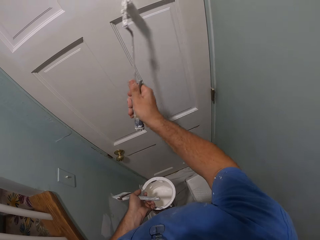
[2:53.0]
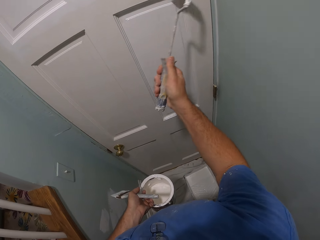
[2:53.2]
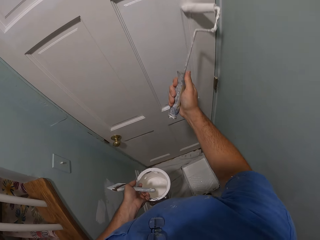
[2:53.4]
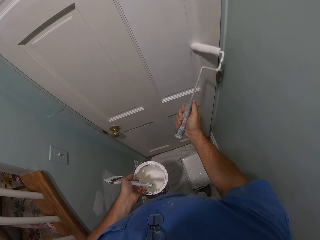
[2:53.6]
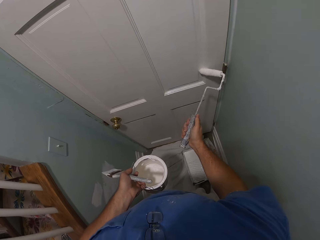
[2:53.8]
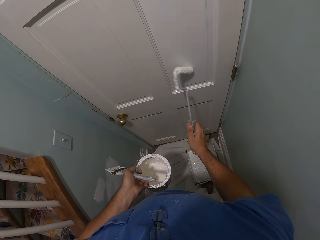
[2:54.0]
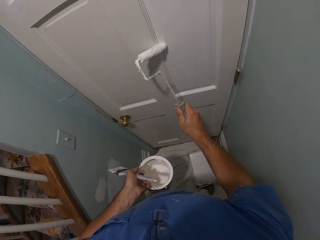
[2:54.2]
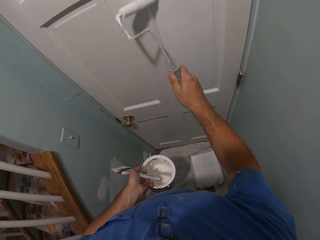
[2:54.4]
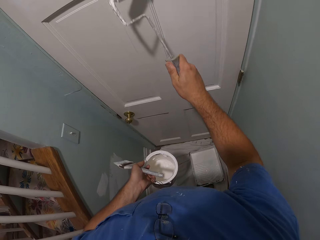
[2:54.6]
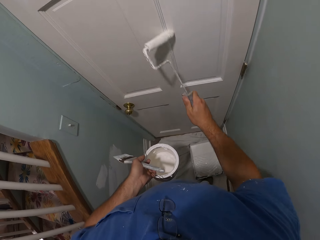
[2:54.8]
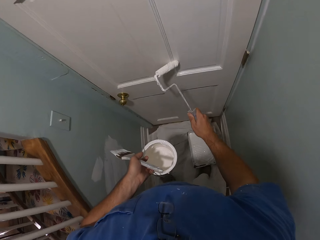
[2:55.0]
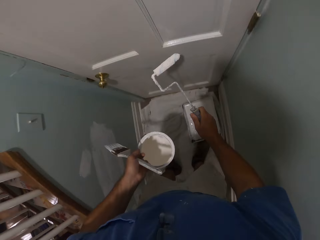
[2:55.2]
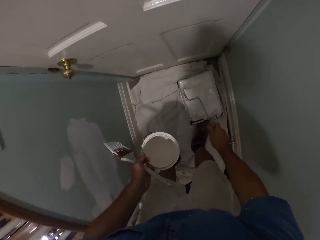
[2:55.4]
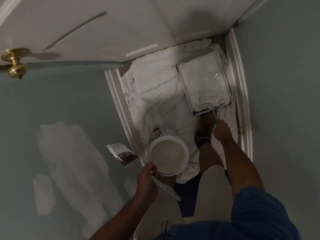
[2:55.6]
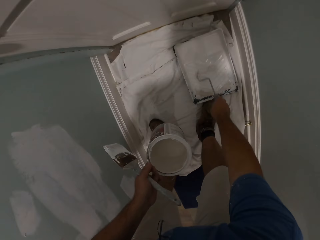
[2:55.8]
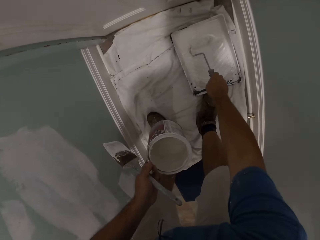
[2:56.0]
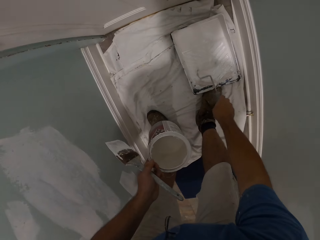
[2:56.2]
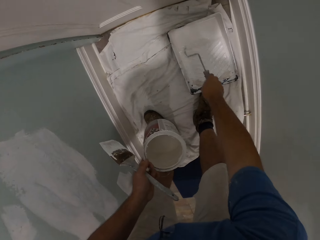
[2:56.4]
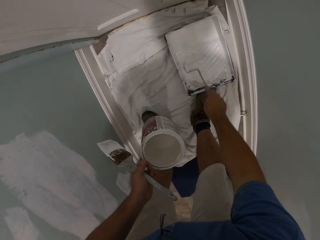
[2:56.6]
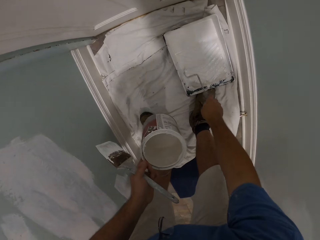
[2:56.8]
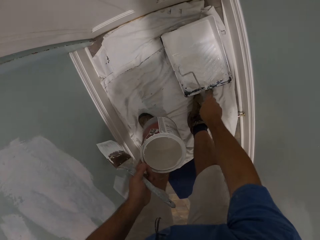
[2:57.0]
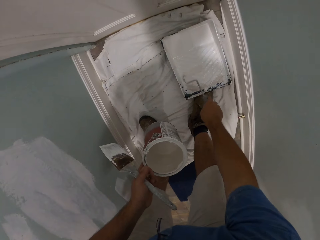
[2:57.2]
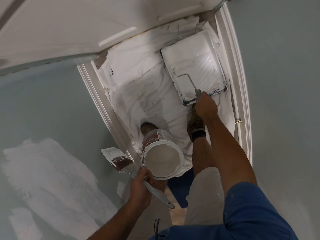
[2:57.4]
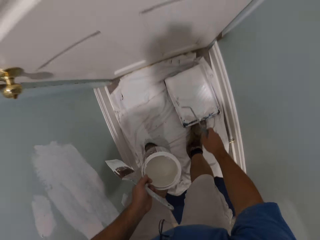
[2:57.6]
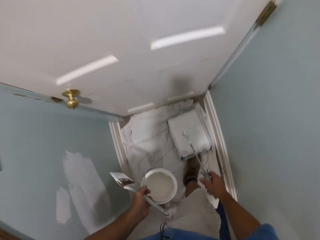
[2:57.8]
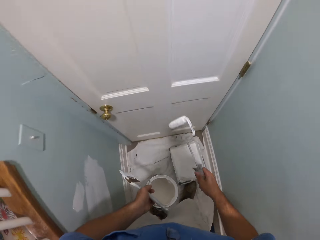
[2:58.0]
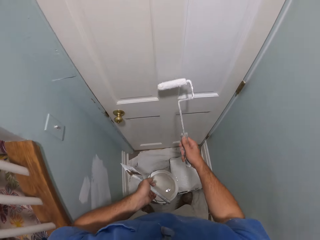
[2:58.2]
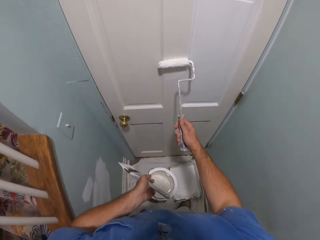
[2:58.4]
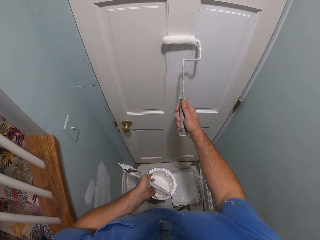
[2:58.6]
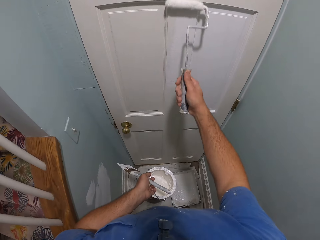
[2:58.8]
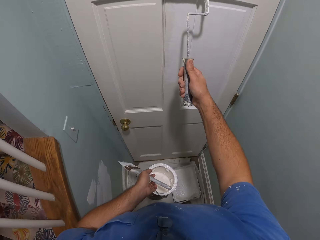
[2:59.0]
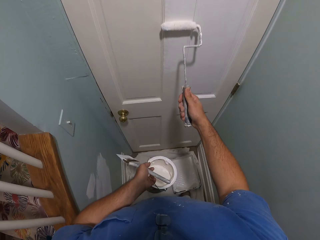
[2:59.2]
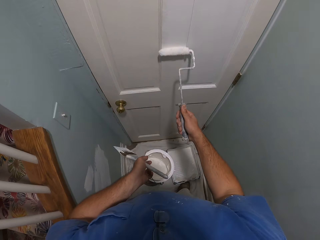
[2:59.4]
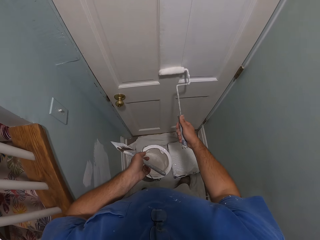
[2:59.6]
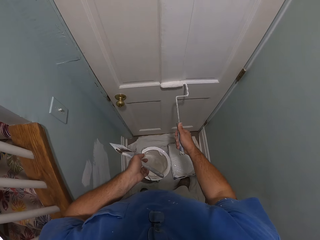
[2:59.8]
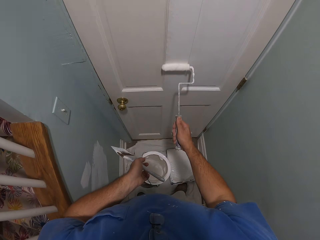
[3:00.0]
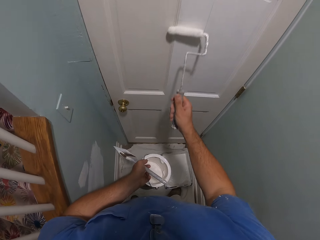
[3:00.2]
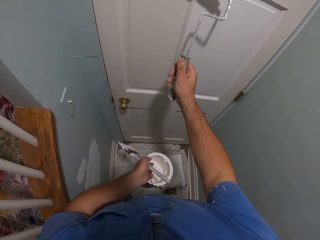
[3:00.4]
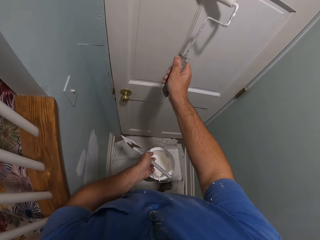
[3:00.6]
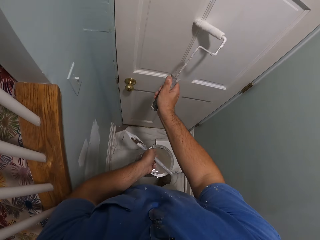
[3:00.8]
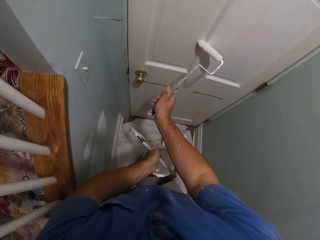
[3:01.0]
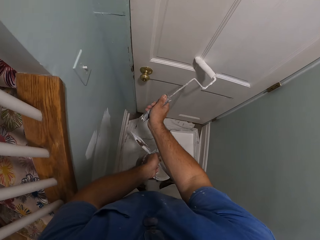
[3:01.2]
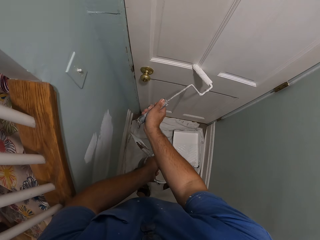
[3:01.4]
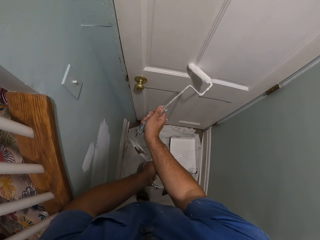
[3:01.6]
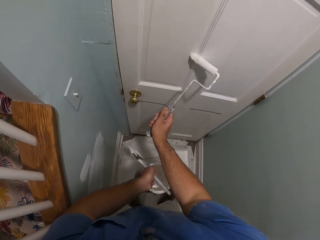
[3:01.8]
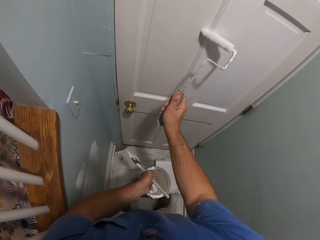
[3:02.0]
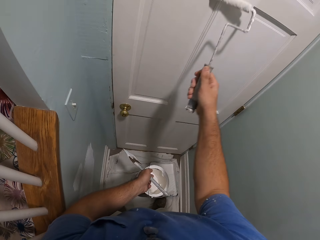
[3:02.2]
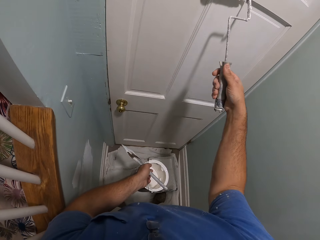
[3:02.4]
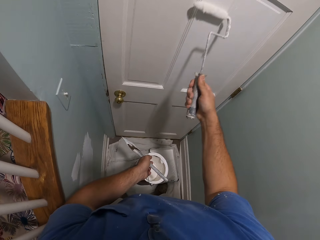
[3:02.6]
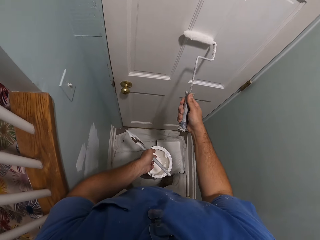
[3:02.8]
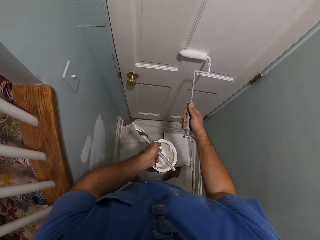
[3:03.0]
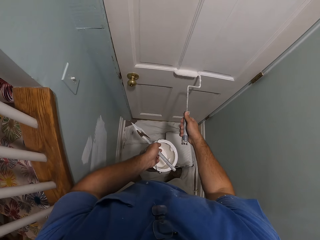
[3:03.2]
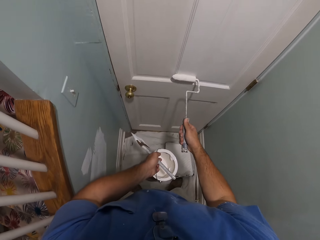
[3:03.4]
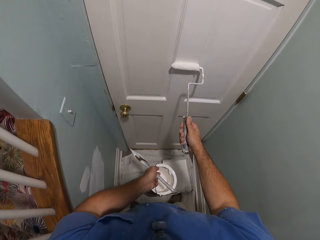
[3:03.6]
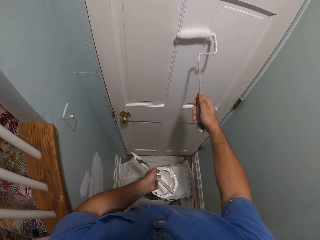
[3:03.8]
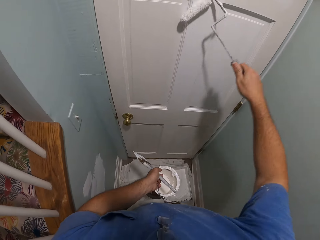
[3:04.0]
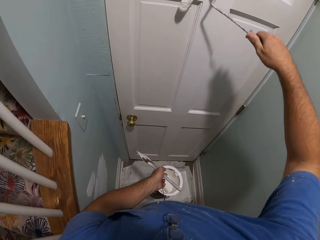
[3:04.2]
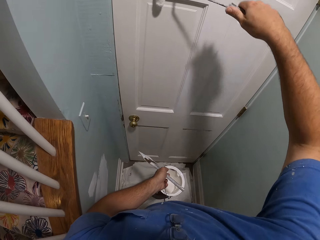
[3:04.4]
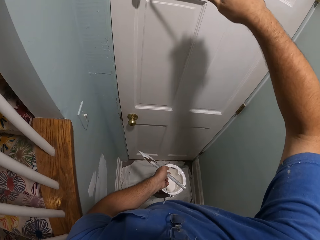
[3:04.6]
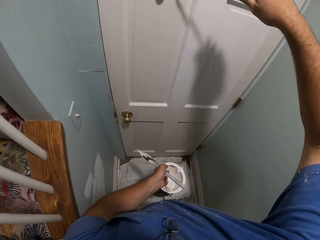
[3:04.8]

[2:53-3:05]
The camera wearer rolls the paint roller against the paint inside the paint roller tray. He raises the paint roller. He paints the door with the roller.

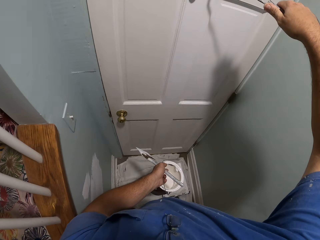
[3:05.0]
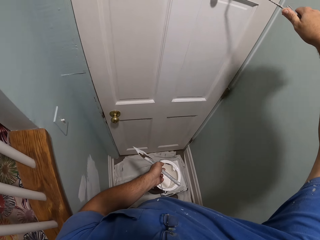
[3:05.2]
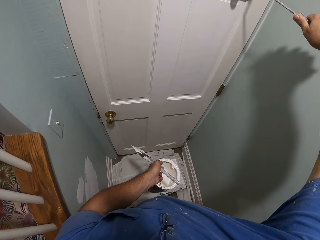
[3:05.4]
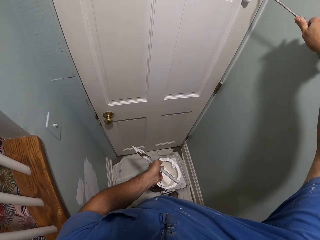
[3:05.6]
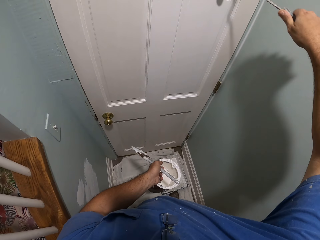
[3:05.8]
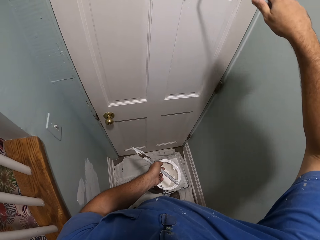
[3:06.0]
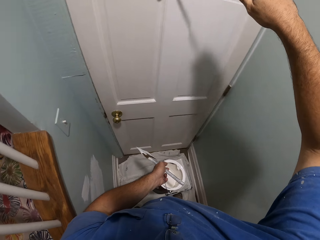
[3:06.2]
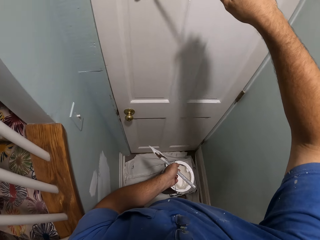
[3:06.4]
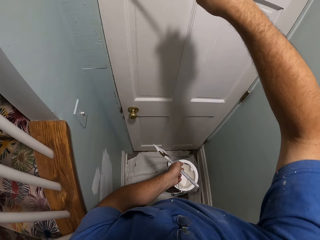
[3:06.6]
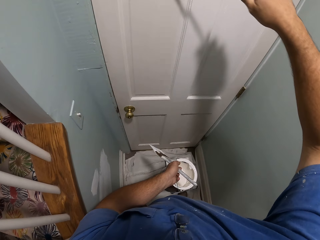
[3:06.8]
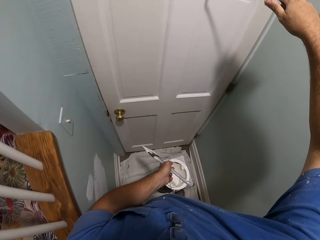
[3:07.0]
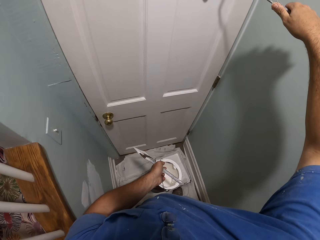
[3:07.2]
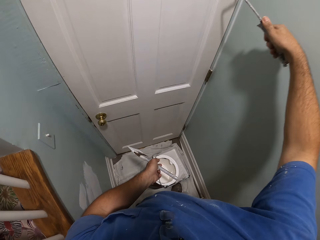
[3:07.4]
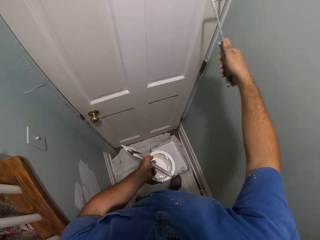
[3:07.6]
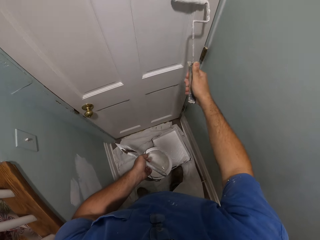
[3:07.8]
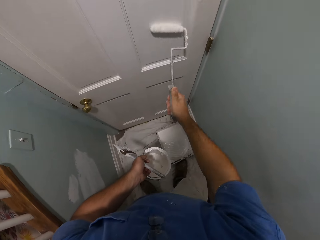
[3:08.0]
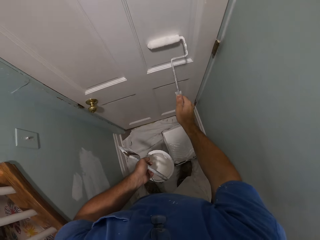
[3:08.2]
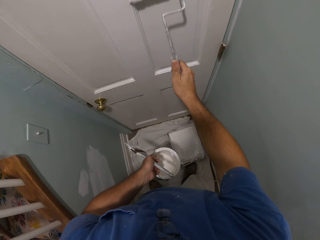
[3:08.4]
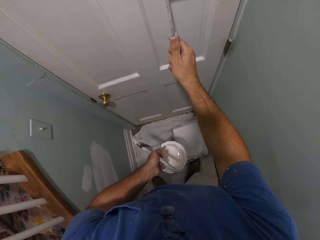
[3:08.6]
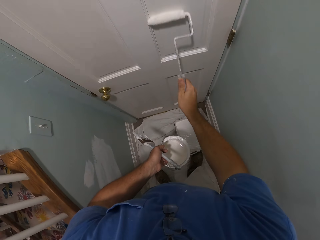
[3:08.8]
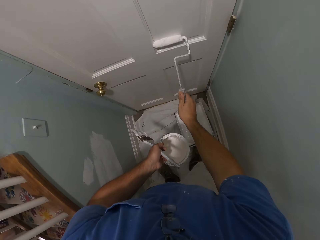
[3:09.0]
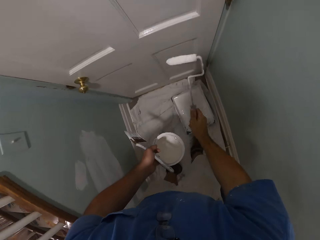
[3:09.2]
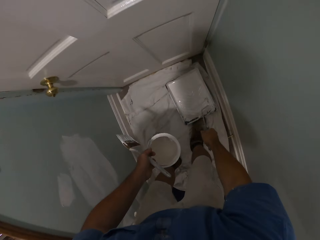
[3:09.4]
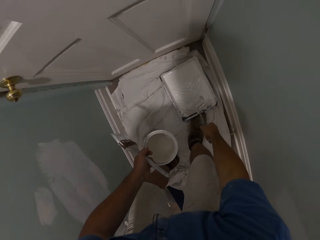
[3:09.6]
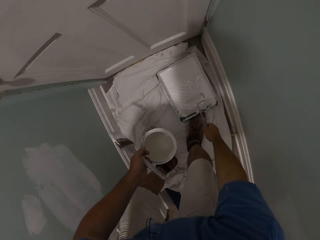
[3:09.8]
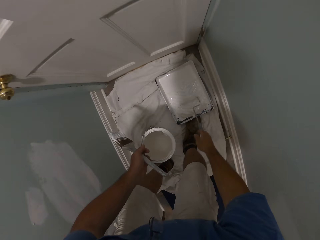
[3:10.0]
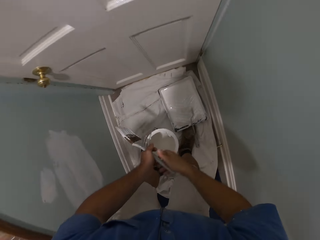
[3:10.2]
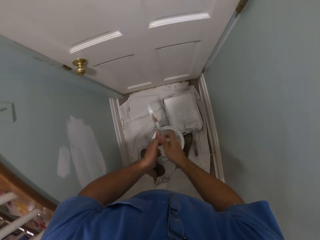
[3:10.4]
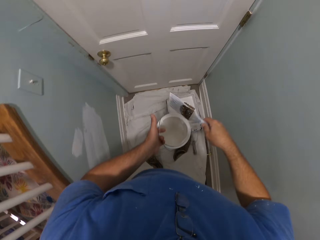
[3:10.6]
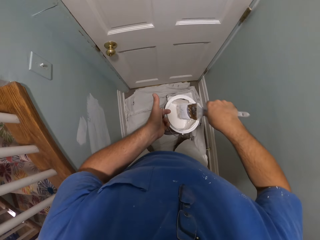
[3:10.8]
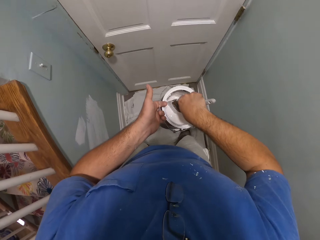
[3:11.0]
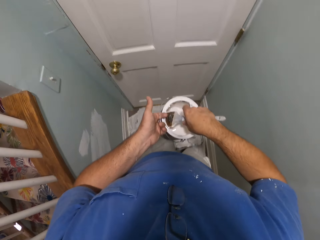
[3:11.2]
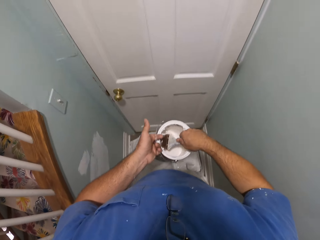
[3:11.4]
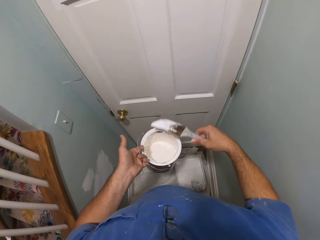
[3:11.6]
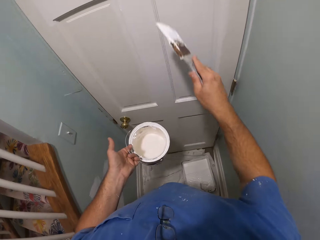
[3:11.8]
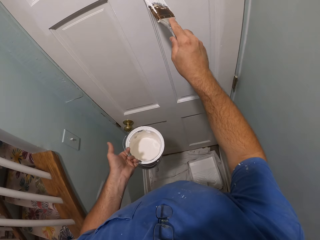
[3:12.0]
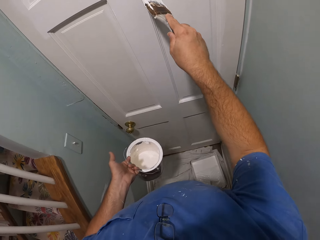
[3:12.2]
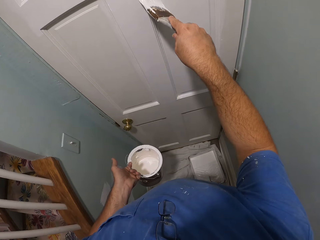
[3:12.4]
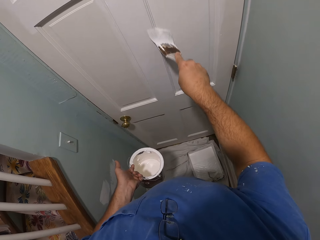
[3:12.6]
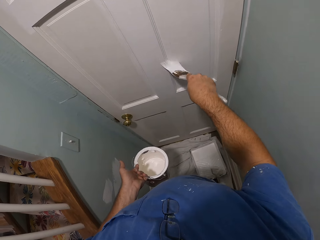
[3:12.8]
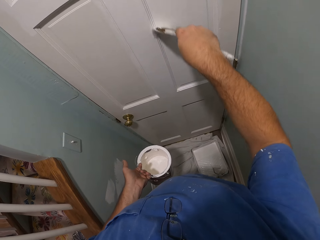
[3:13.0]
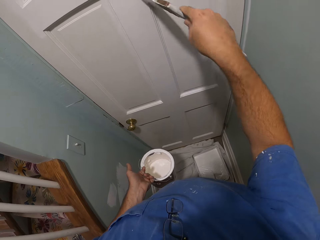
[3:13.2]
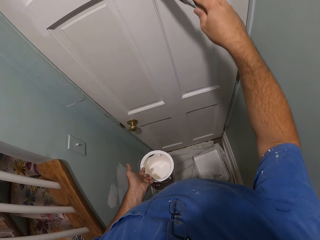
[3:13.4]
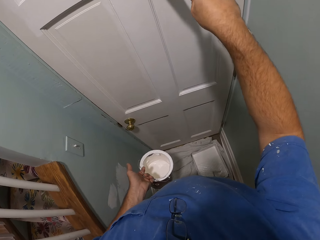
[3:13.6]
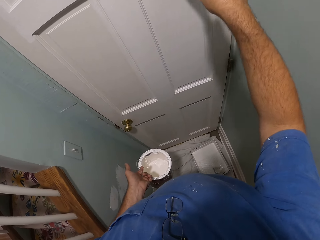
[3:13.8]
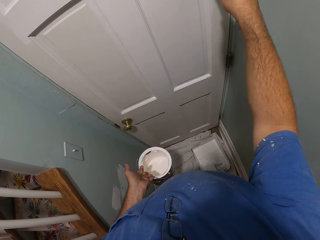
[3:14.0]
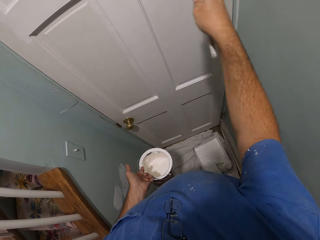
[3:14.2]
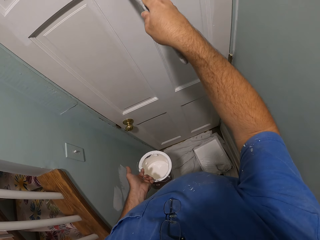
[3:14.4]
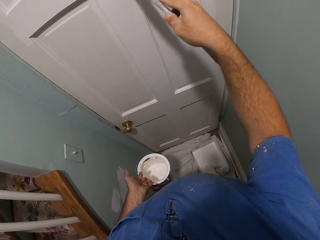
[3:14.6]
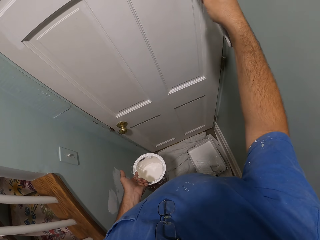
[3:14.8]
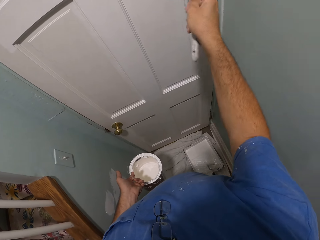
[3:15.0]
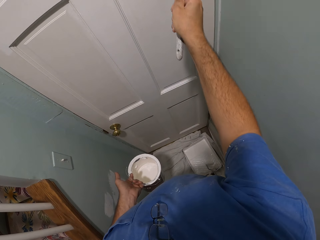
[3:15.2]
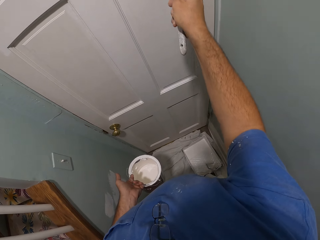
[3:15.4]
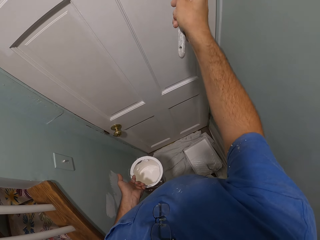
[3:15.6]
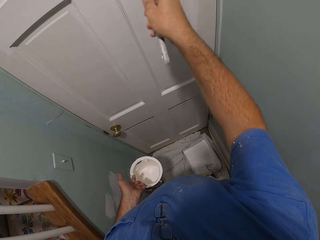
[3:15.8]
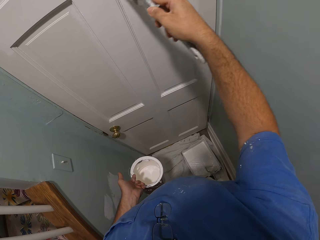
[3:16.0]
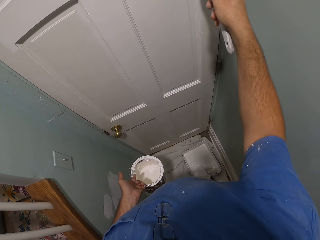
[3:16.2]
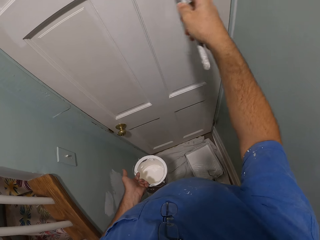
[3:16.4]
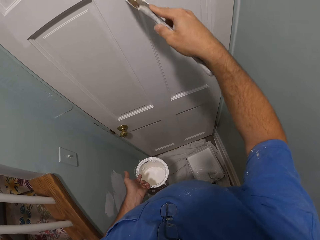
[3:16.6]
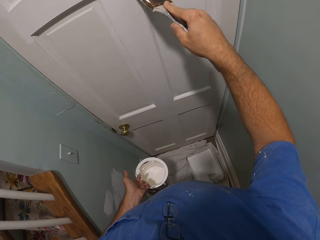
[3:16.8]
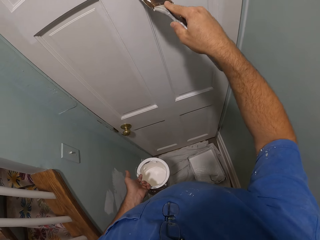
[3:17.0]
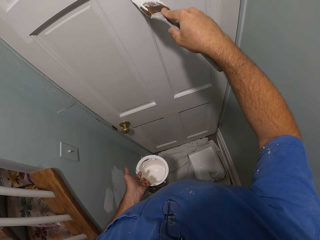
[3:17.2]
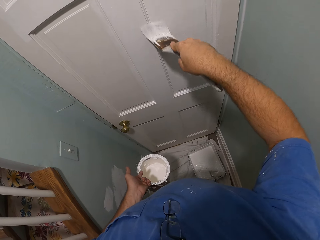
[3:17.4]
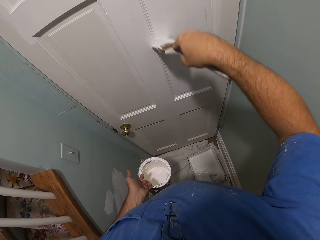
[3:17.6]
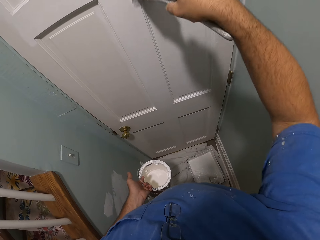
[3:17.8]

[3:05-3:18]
The camera wearer puts the paint roller inside the paint roller tray. He collects the paintbrush from his left hand with his right hand. He dips the paintbrush into the paint container. He removes the paintbrush from the paint container. He paints the door with the brush.
